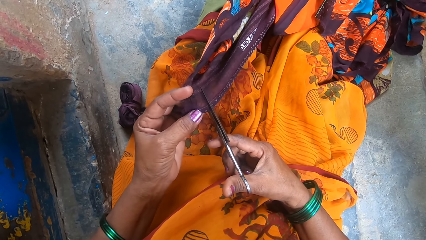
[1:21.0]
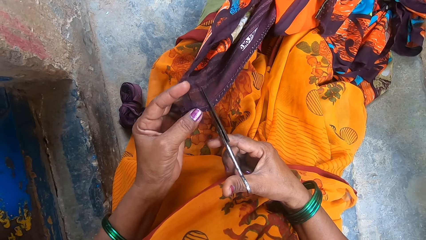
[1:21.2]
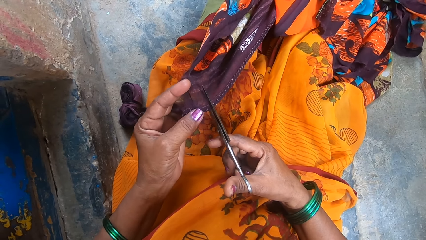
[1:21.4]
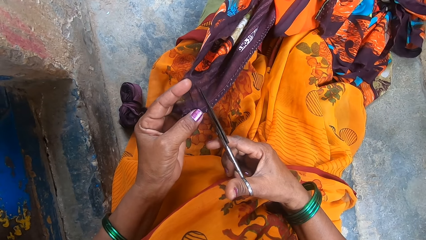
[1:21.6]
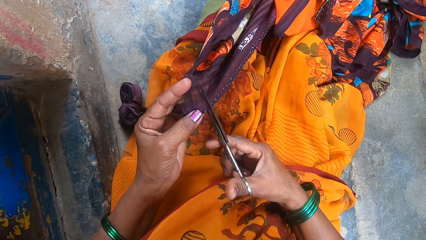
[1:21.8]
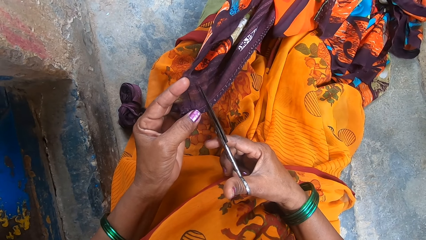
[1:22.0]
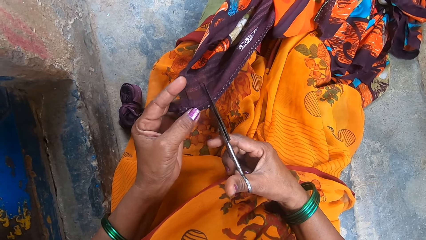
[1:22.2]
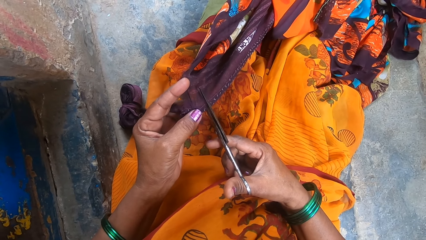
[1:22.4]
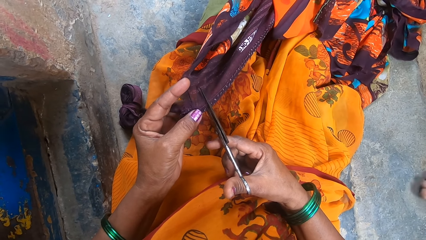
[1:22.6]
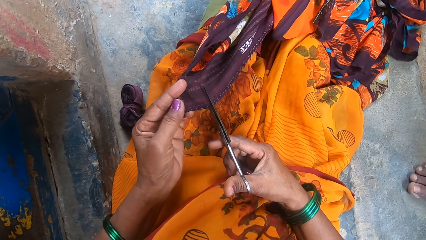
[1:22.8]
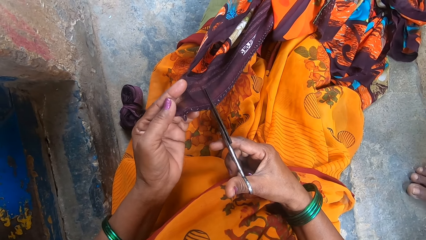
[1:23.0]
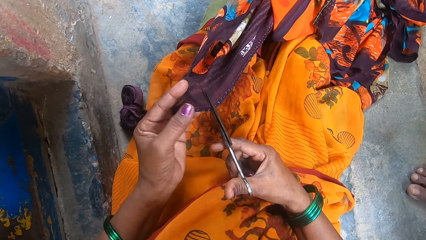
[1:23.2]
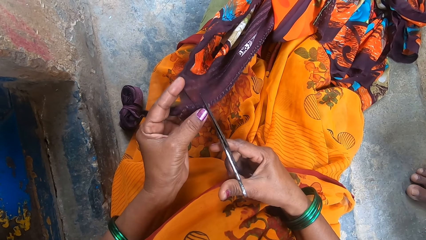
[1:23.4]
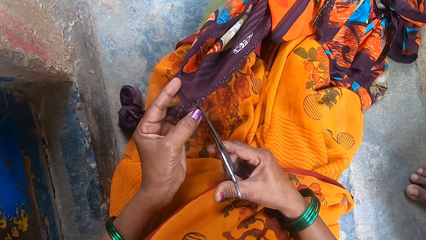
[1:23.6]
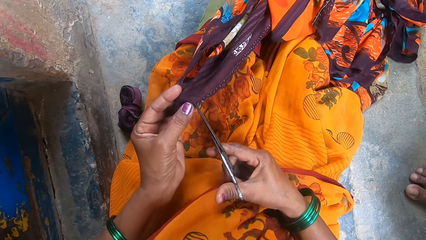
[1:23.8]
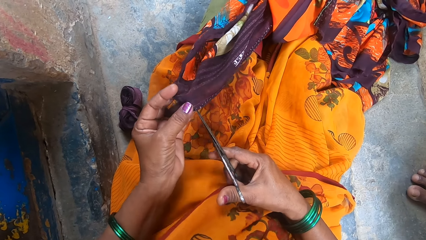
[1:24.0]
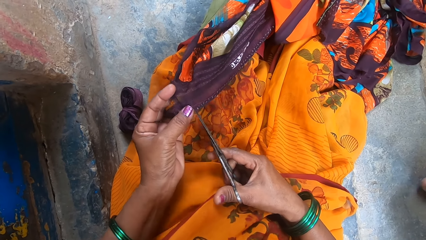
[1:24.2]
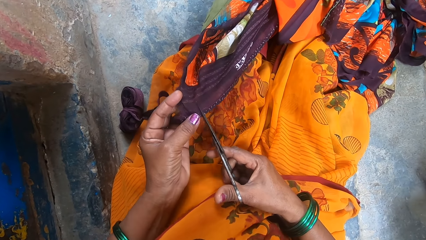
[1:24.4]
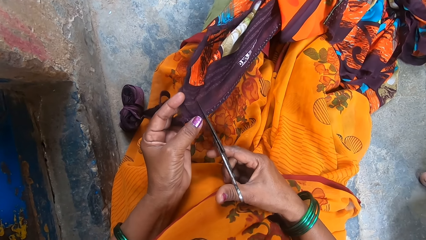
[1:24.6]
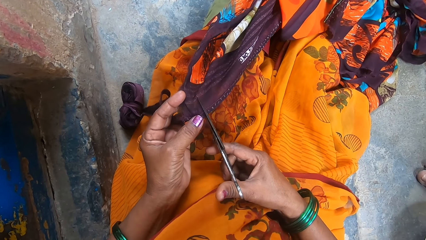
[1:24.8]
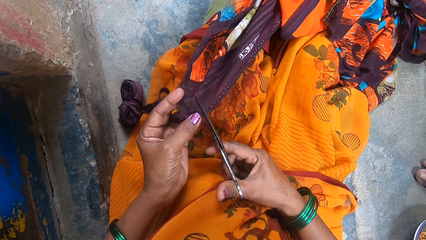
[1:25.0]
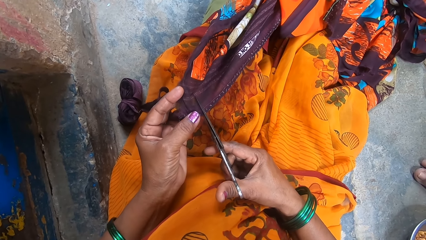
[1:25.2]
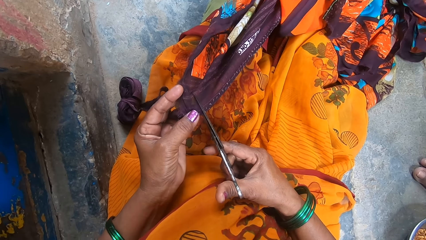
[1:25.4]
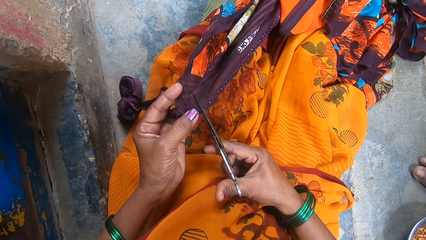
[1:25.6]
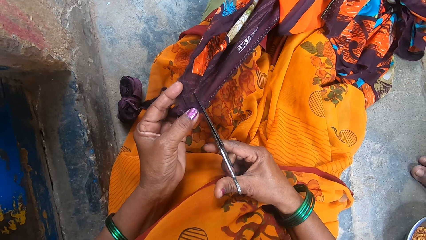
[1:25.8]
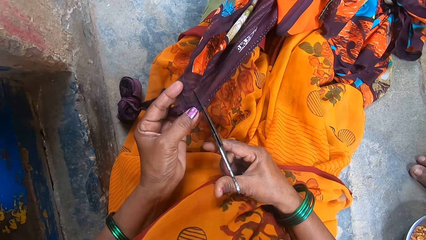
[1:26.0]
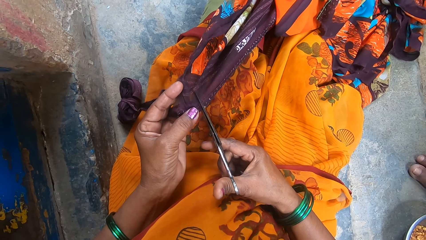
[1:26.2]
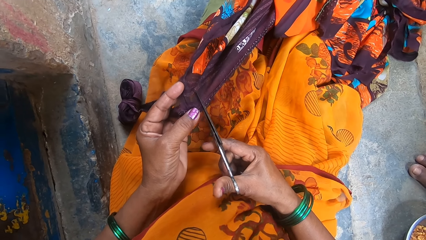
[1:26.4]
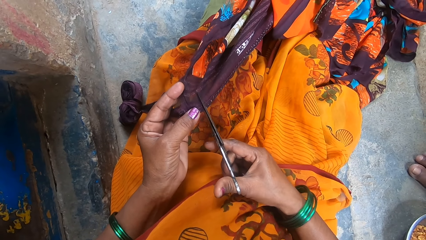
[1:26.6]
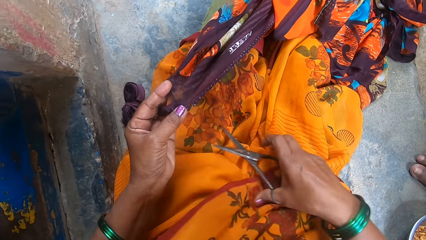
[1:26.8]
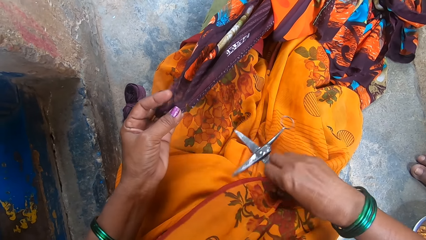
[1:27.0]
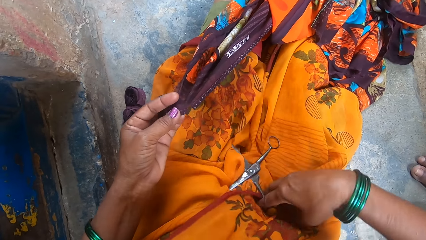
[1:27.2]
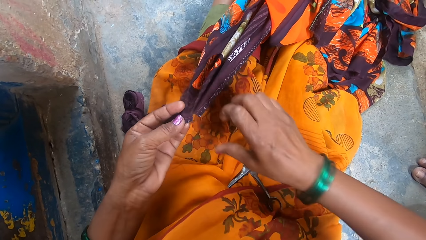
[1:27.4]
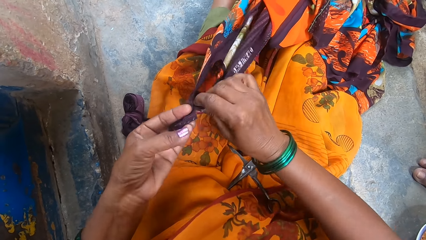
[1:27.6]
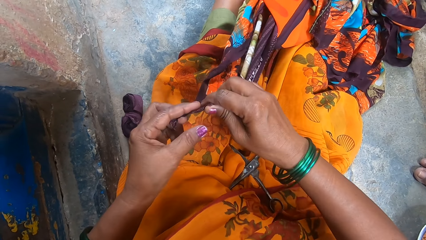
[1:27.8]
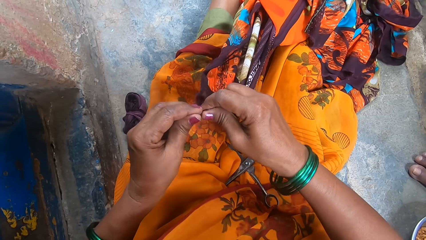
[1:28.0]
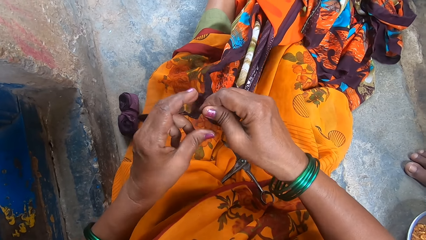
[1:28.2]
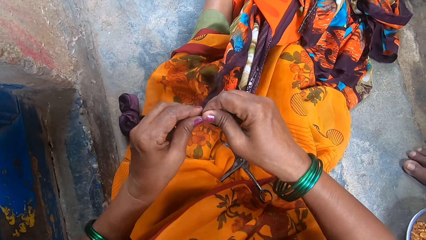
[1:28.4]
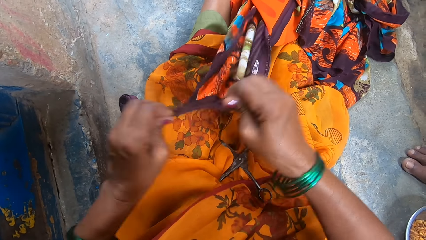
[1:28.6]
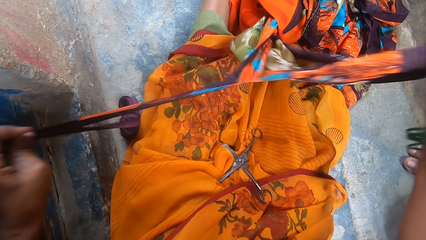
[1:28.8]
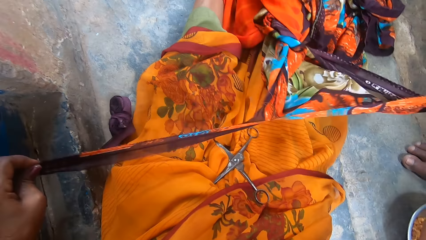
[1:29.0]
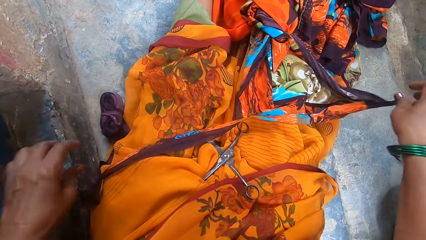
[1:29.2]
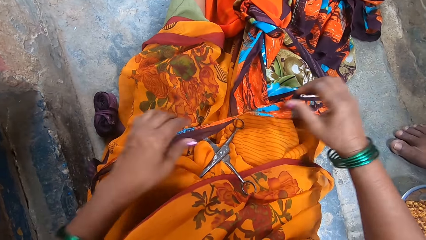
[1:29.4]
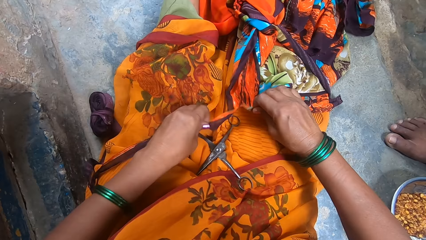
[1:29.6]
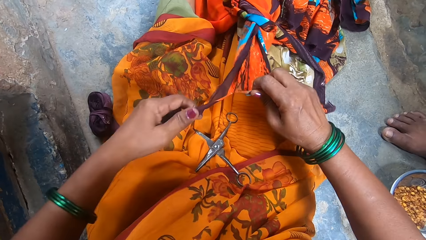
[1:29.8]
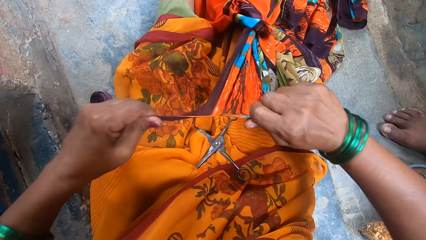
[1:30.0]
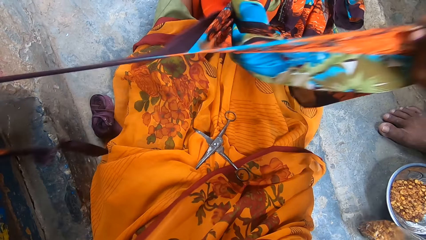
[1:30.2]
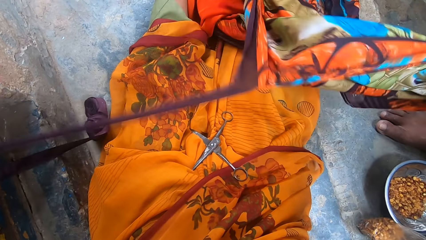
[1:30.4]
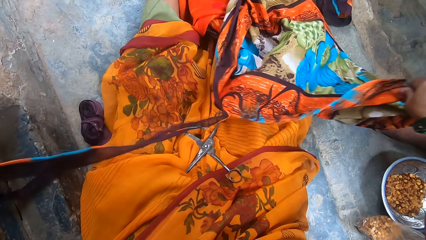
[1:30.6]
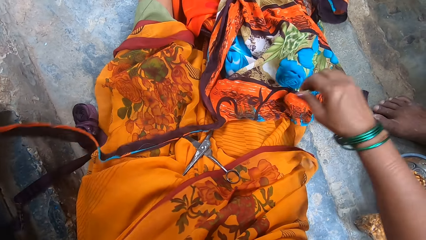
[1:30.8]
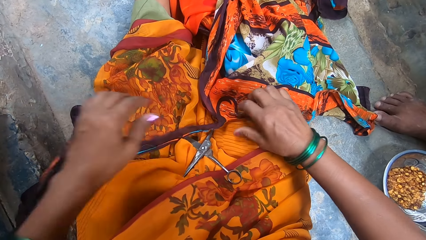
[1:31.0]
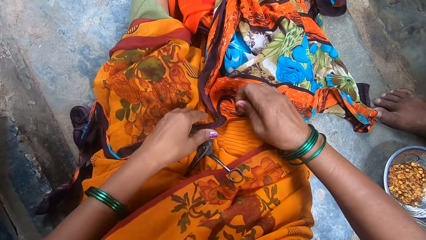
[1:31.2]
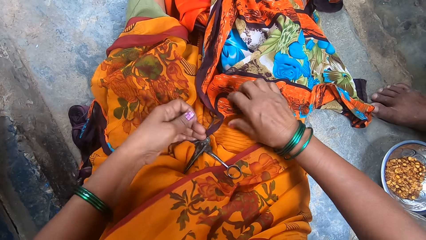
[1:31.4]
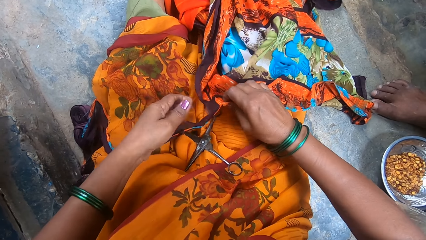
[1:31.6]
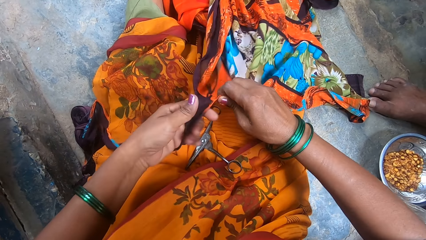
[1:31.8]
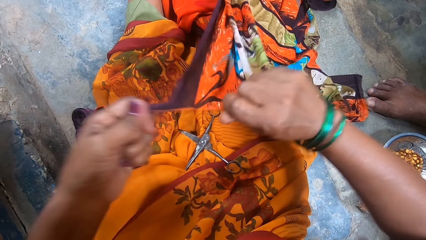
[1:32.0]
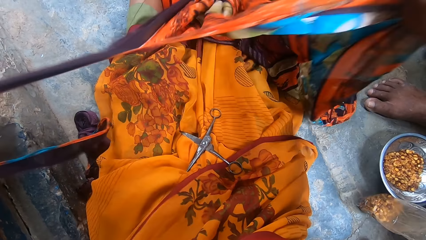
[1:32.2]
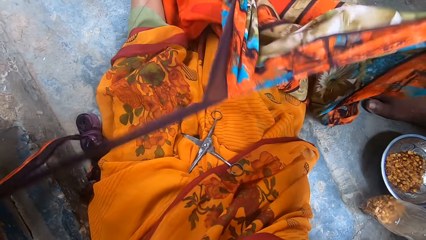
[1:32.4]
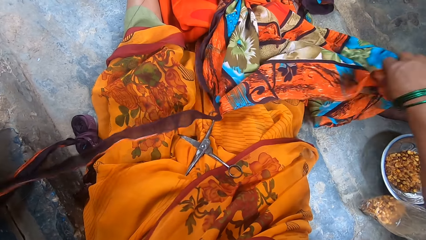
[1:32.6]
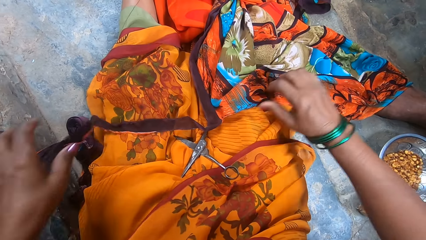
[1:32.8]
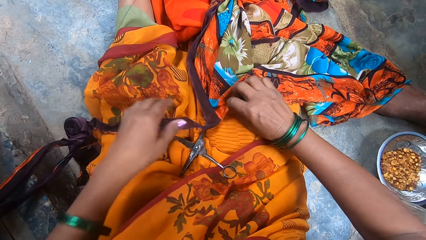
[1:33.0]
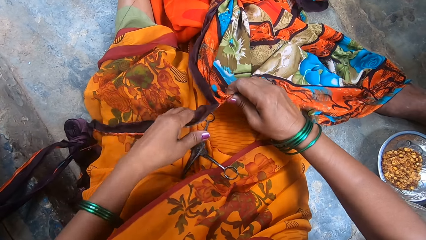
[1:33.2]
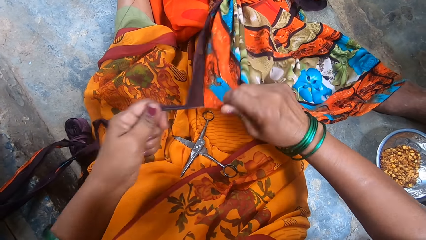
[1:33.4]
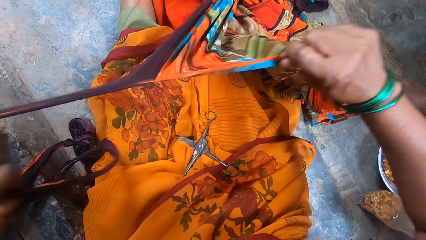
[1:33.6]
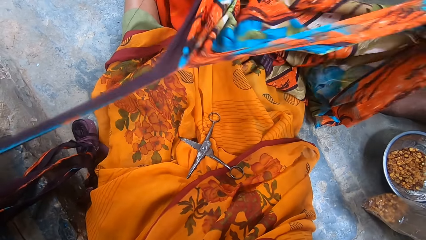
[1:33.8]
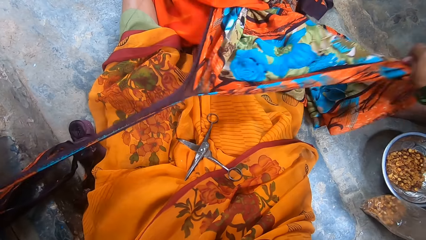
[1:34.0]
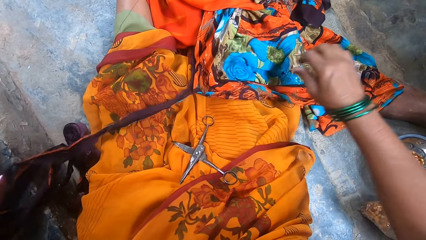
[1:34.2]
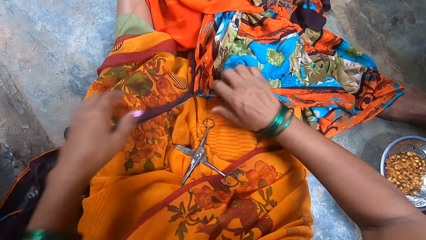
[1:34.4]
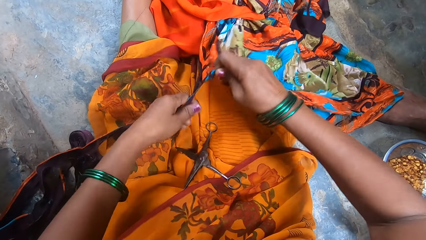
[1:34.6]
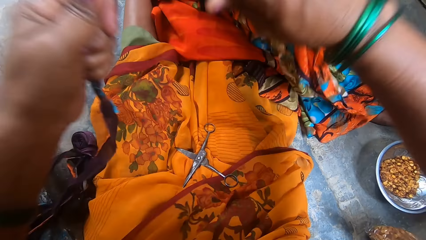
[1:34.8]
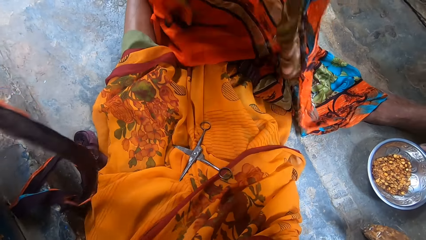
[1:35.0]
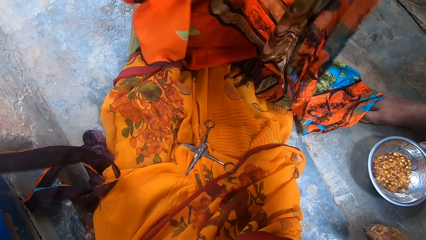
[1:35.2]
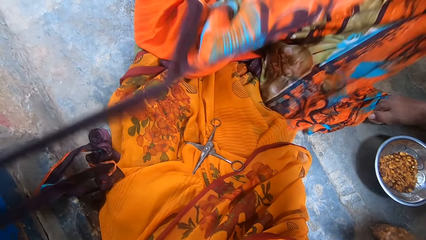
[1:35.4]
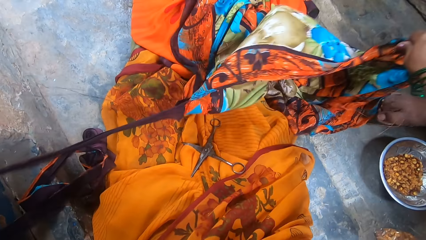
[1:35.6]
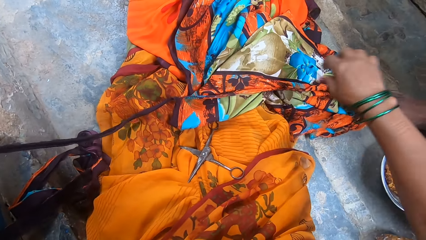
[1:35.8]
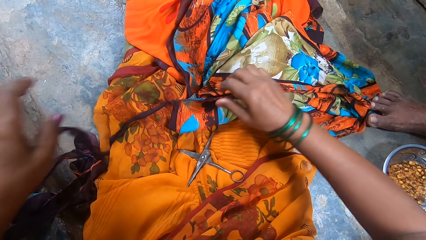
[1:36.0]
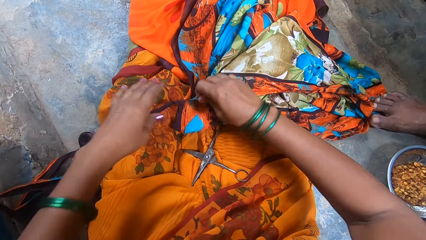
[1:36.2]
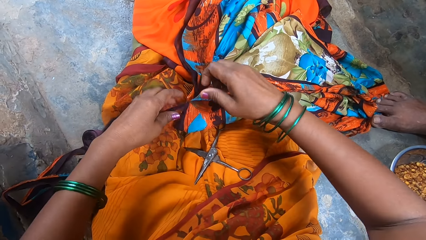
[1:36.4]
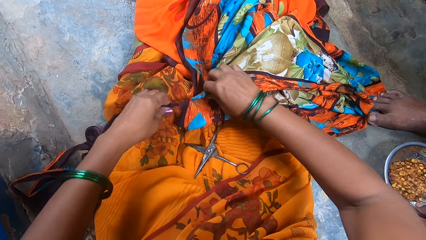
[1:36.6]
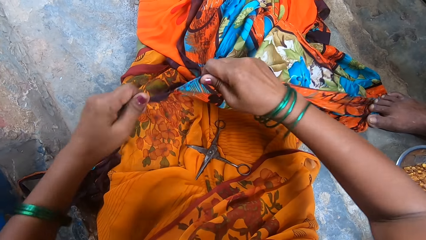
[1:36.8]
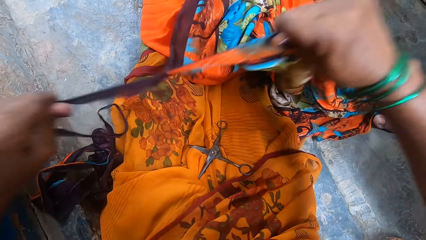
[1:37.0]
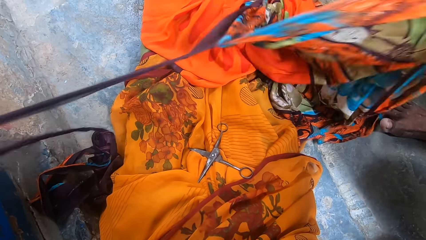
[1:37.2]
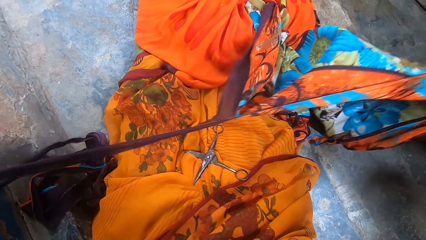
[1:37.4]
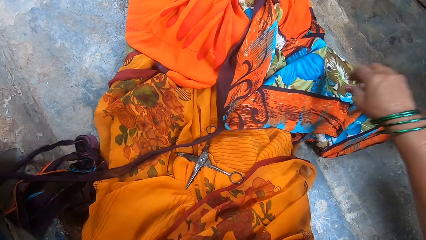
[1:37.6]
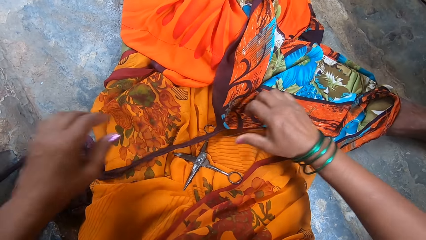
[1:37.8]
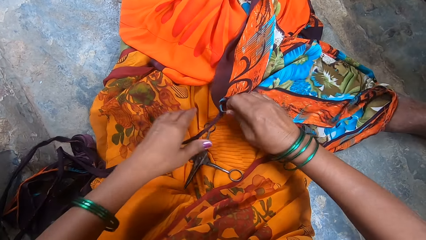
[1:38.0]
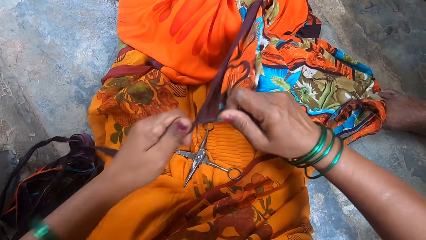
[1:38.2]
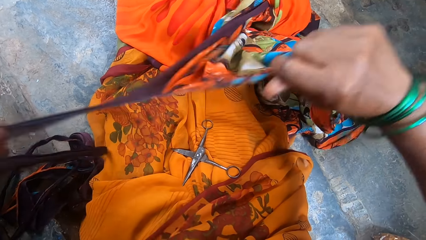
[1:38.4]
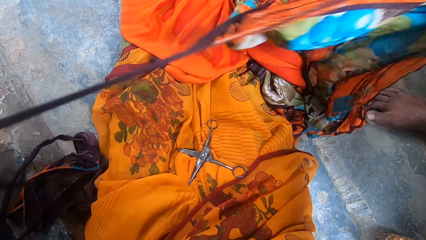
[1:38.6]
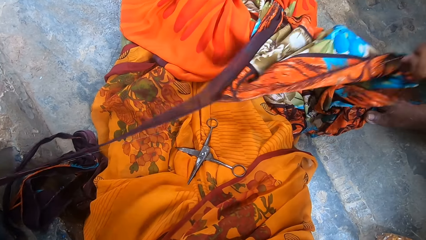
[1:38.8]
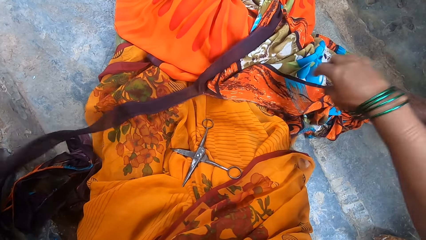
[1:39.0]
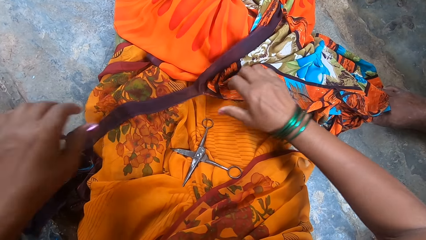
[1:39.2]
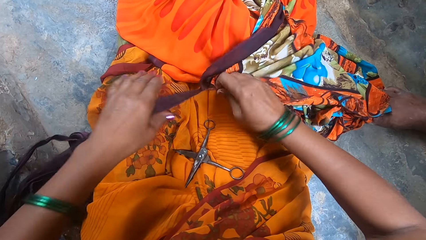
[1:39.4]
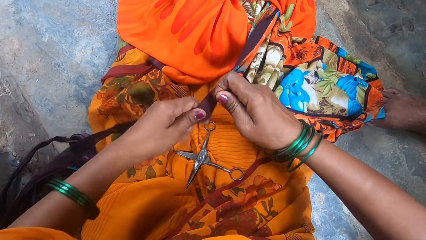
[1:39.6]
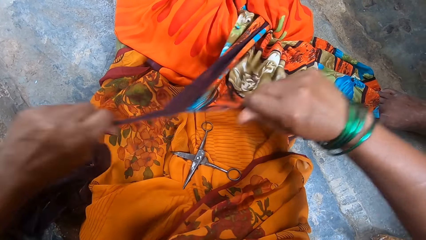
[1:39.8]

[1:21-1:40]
A man appears. The camera wearer puts the scissors on the lap. They touch the piece of cloth and tear the cloth with the hands. They put the cloth on the lap, pick up the cloth and tear the cloth with the hands. They put the cloth on the lap, pick up the cloth and tear the cloth with the hands. They put the cloth on the lap, pick up the cloth and tear the cloth with the hands. They put the cloth on the lap, pick up the cloth and tear the cloth with the hands. They put the cloth on the lap, pick up the cloth and tear the cloth with the hands. They put the cloth on the lap, pick up the cloth and tear the cloth with the hands. They put the cloth on the lap and pick up the cloth.
